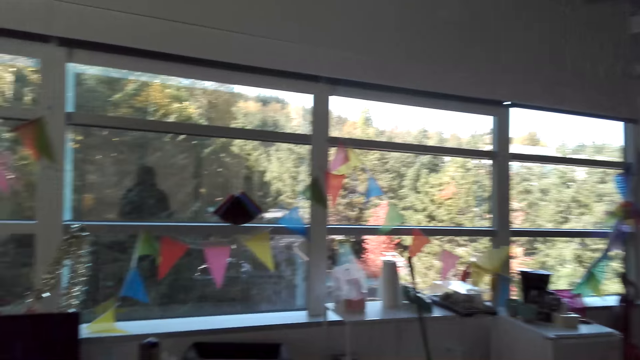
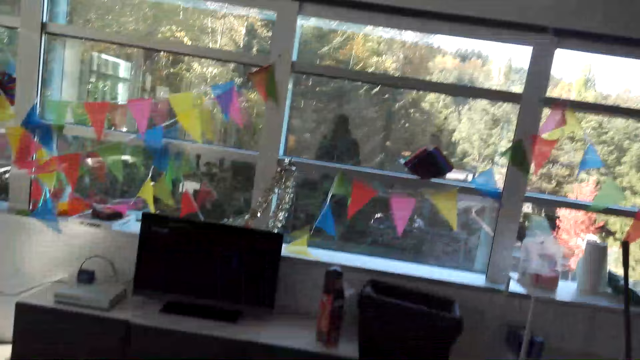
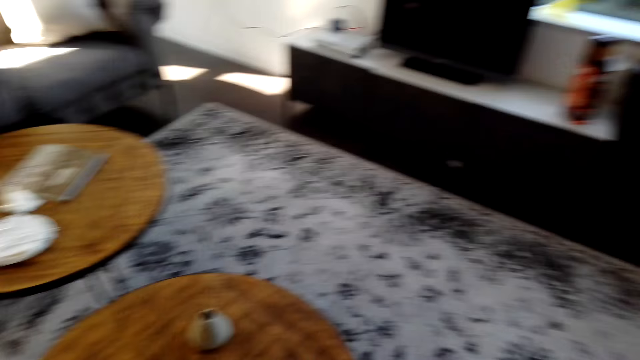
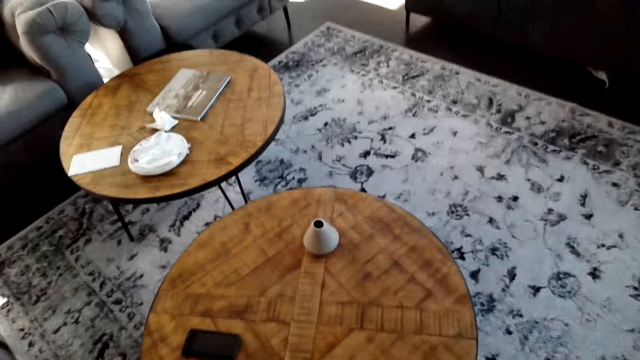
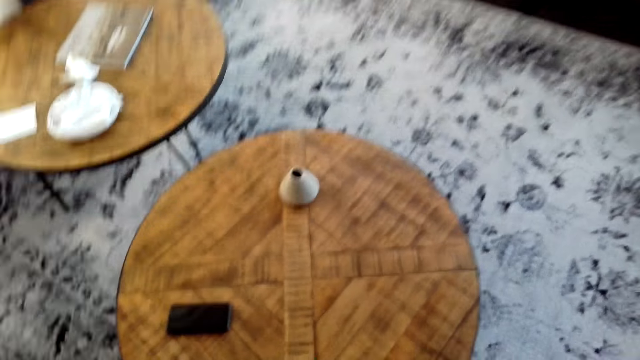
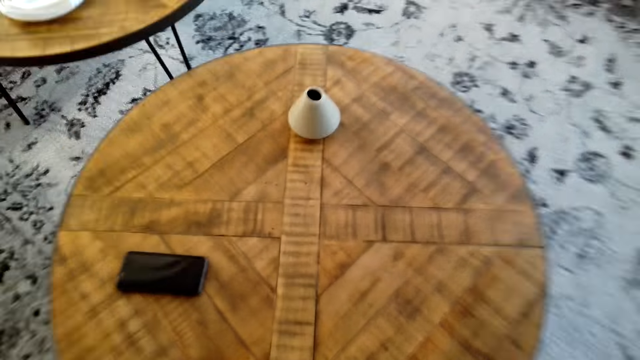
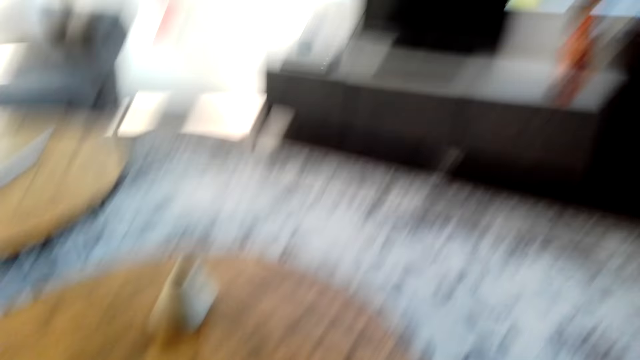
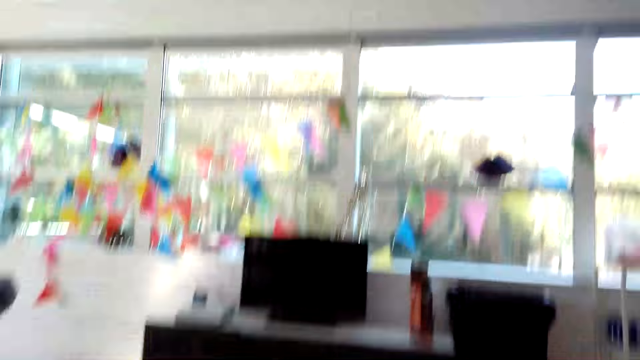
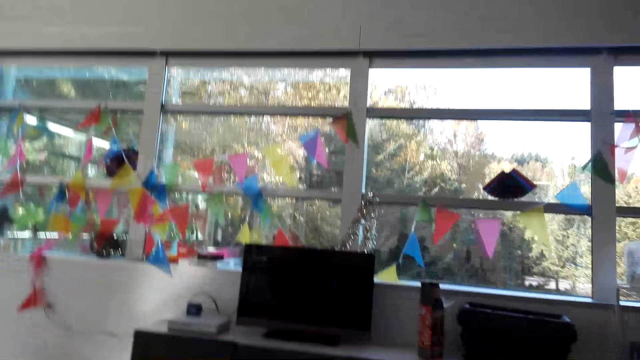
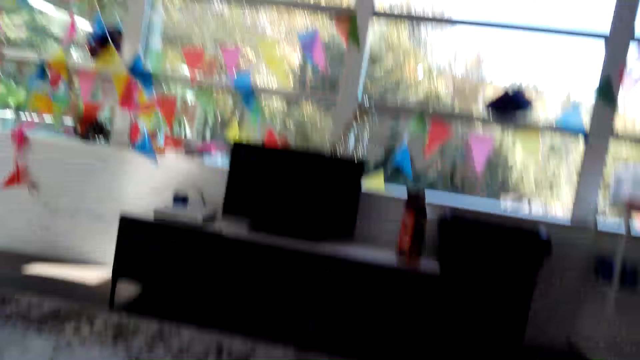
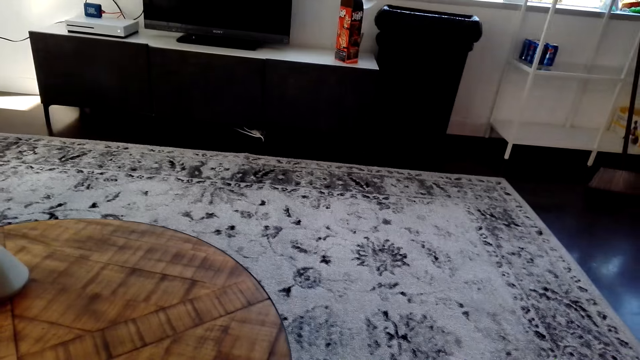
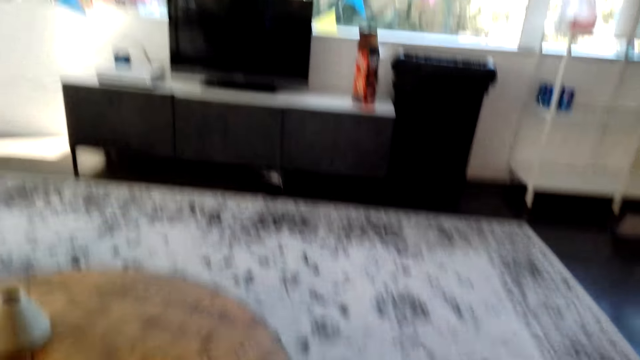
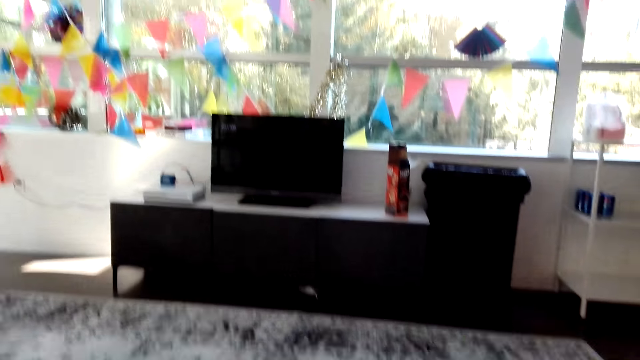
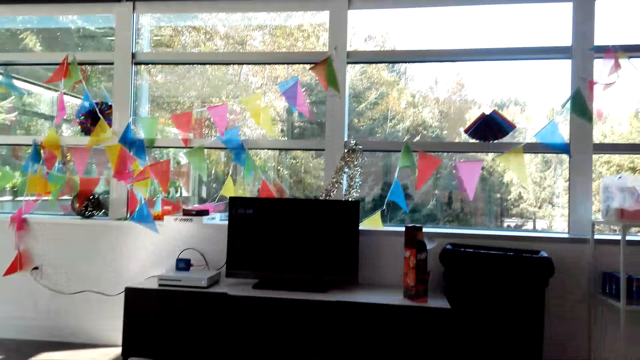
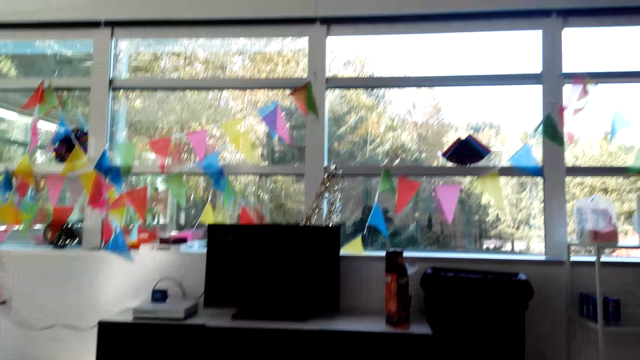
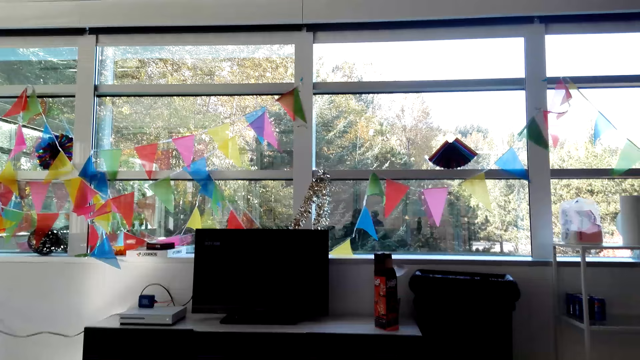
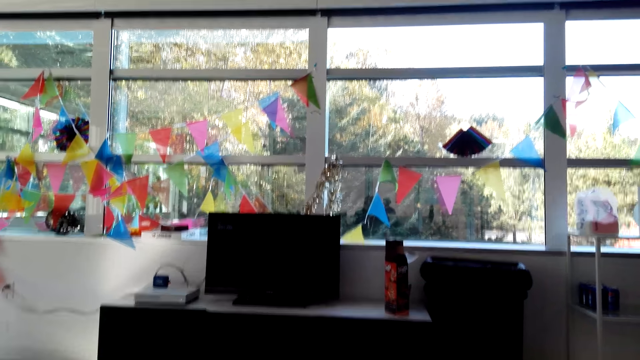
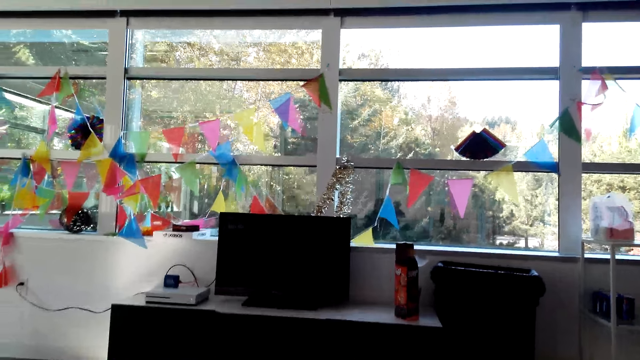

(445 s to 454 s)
The camera wearer sits on a sofa. They pick up a video game control. They dialogue with a person.

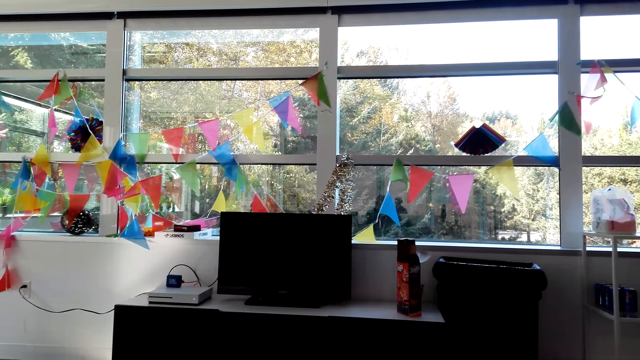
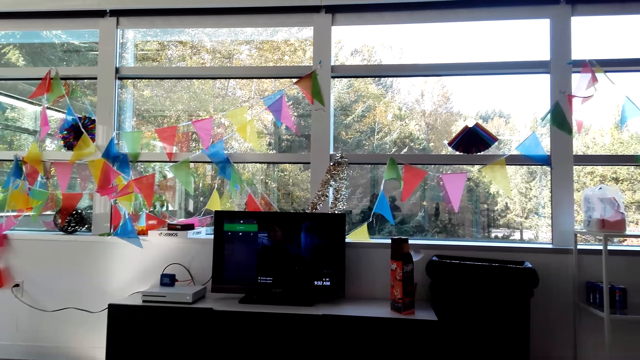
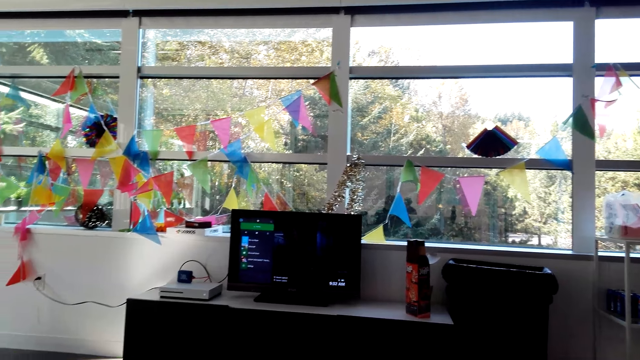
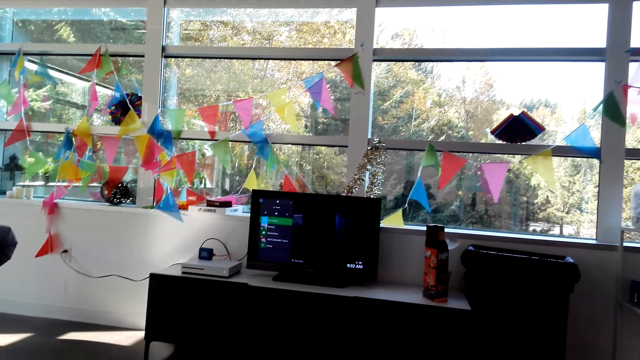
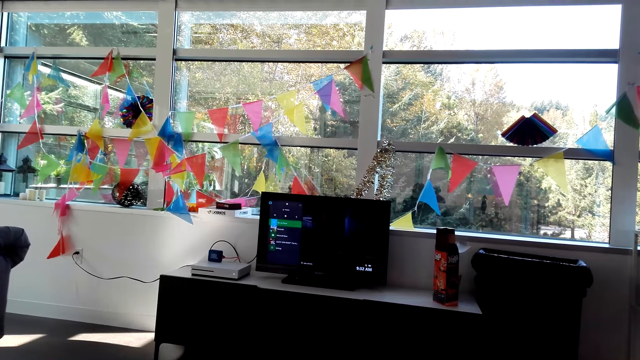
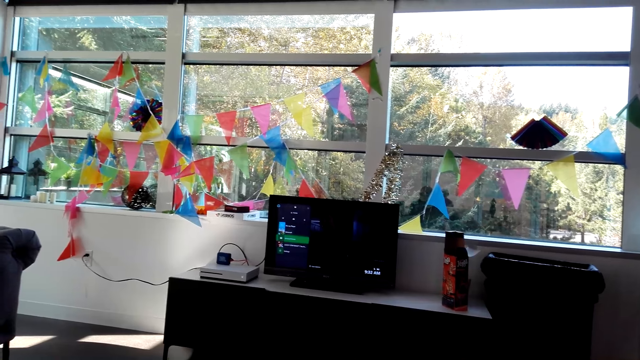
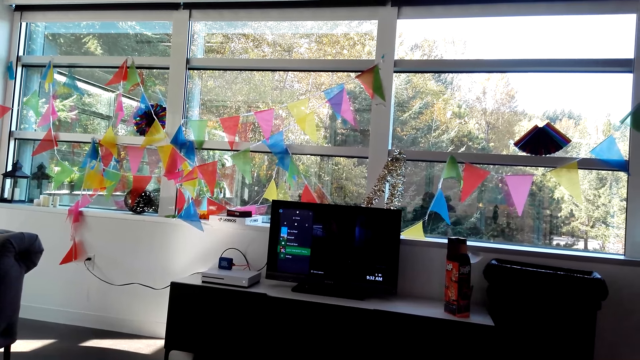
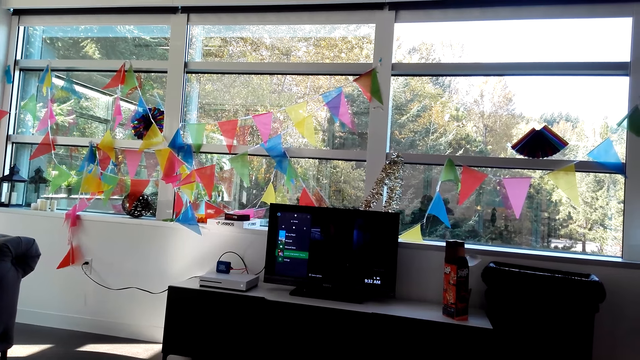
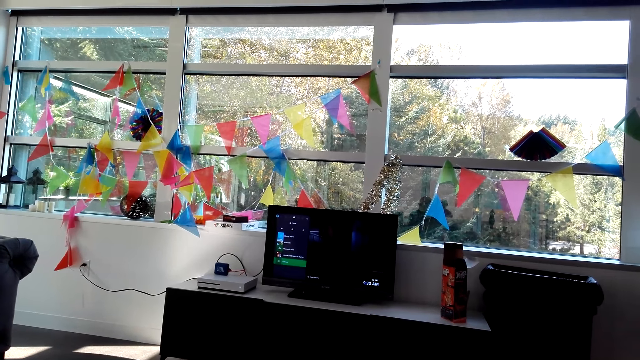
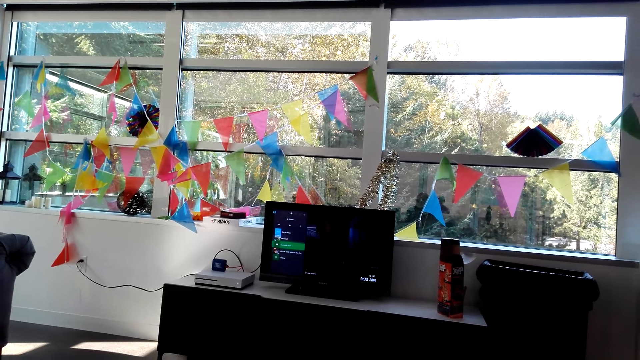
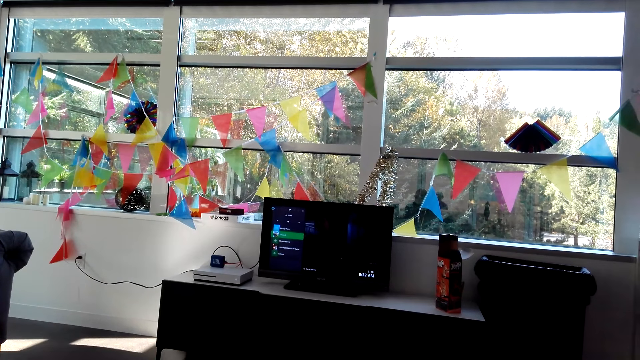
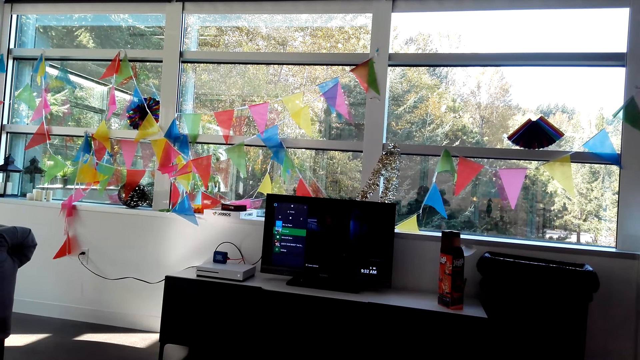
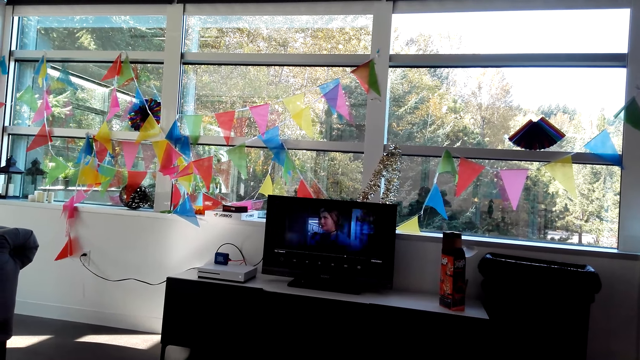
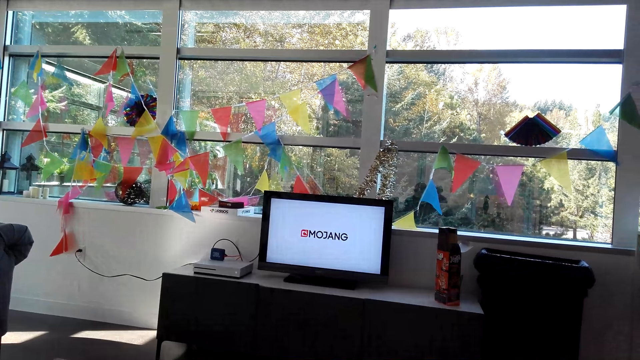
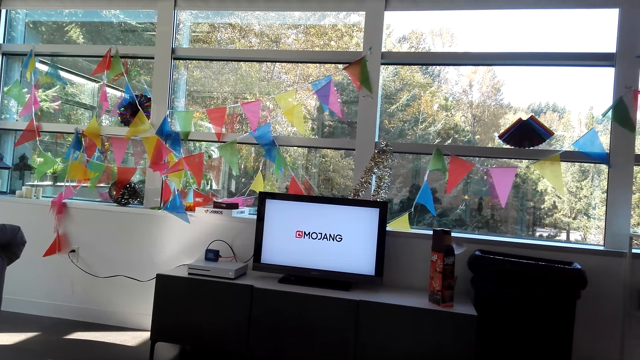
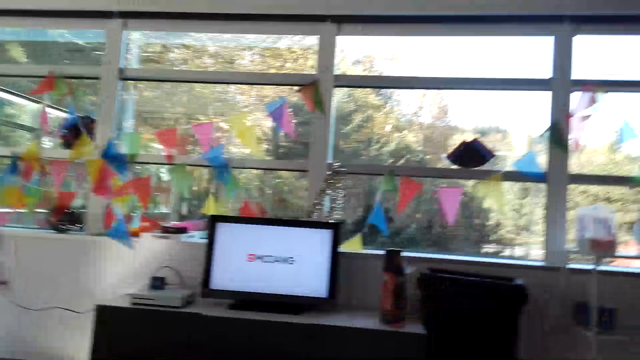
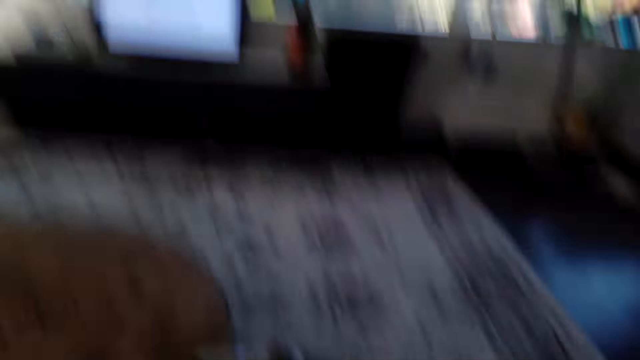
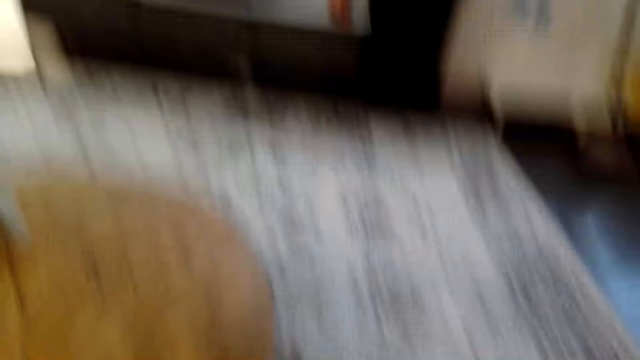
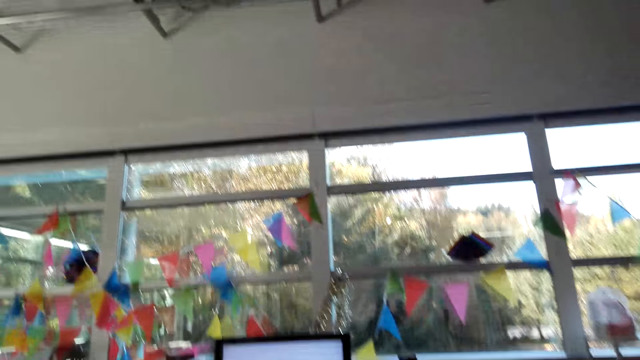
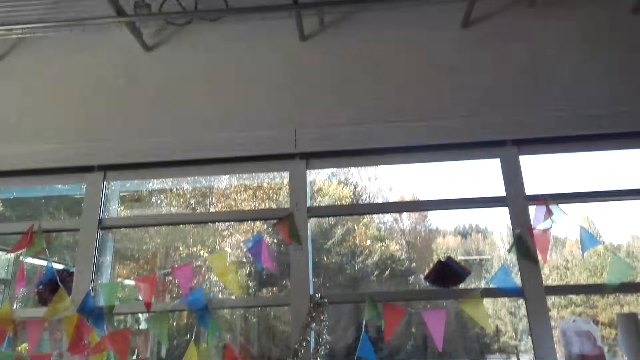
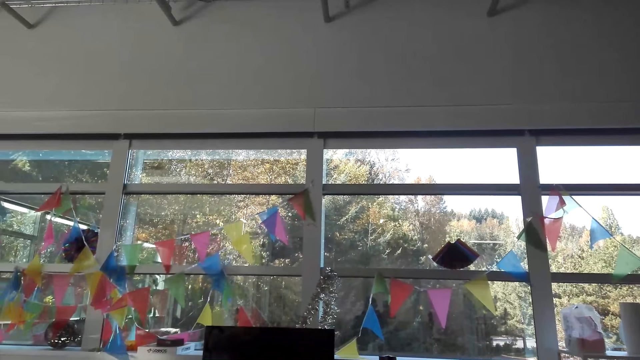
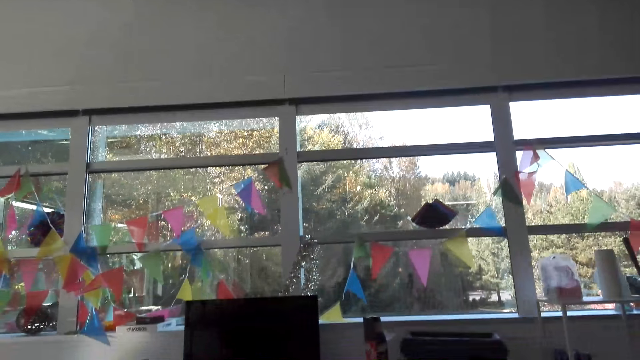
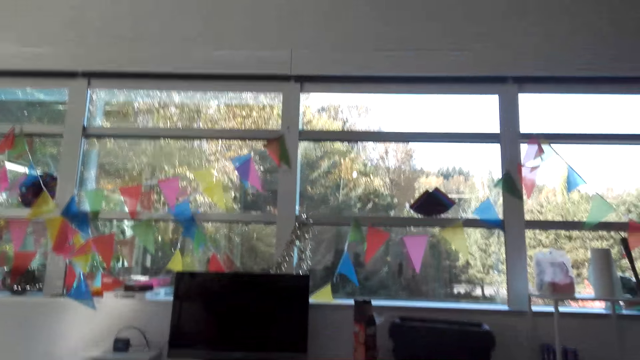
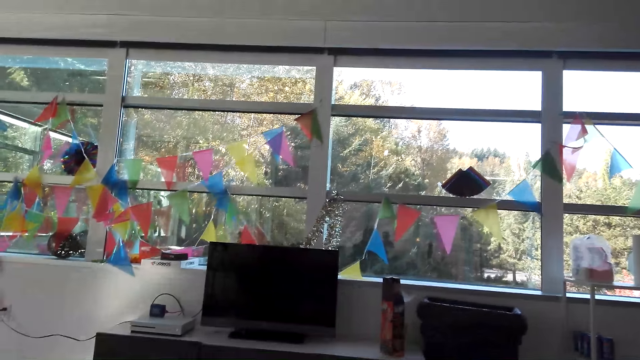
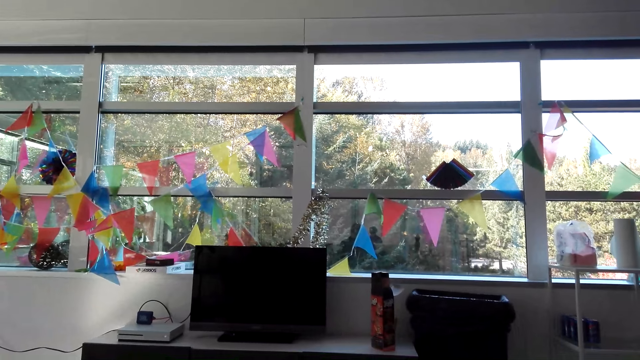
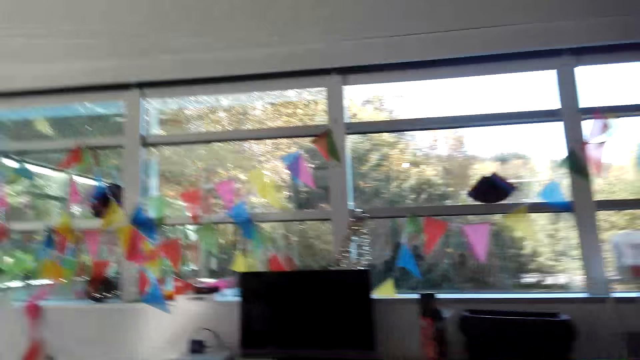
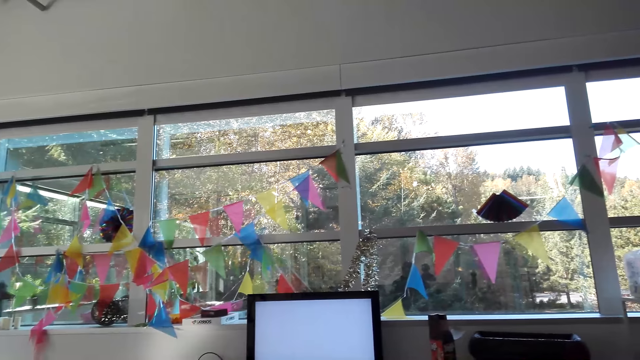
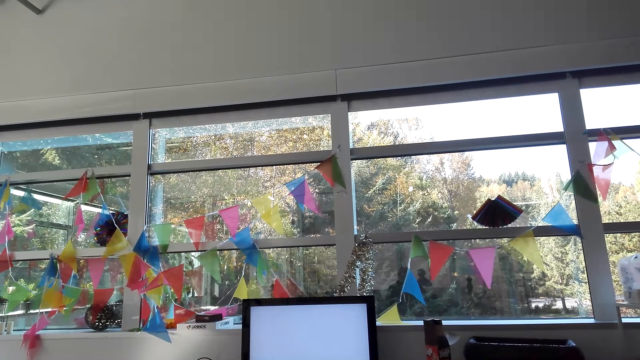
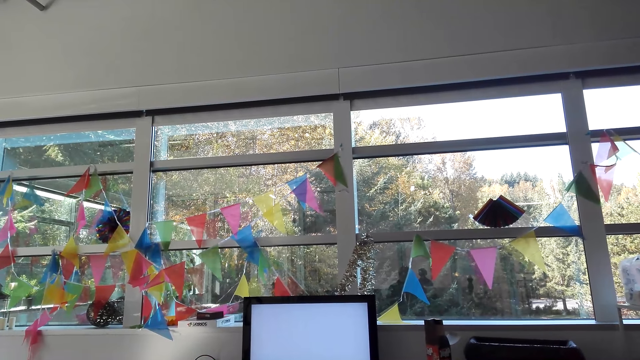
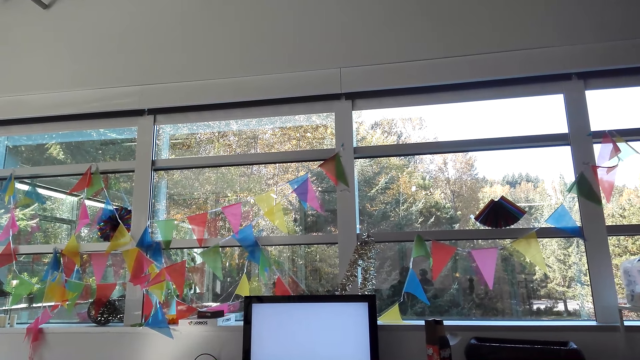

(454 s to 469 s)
The camera wearer turns on the TV. They press on the game control. They dialogue with a person. They dialogue with the person. They hold the game pad. They look at the TV.
